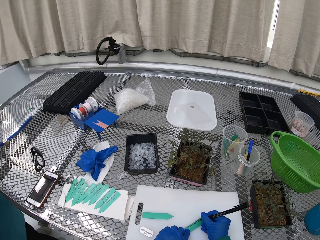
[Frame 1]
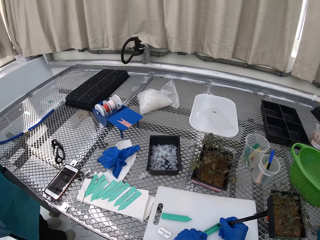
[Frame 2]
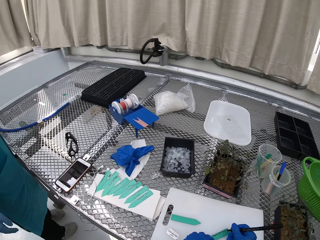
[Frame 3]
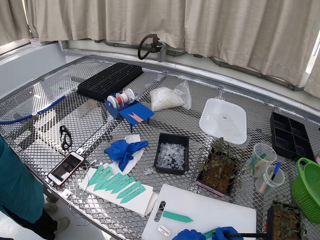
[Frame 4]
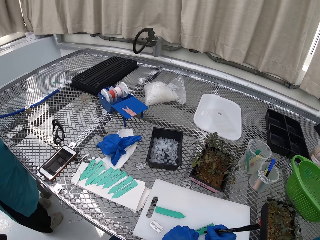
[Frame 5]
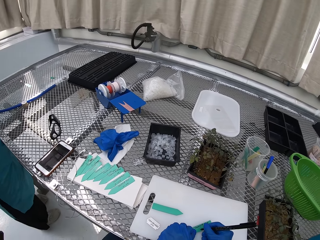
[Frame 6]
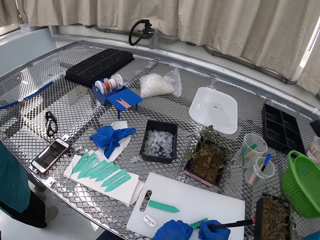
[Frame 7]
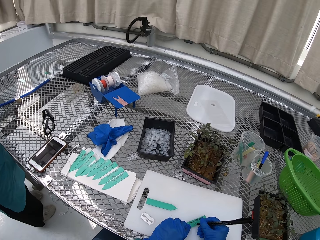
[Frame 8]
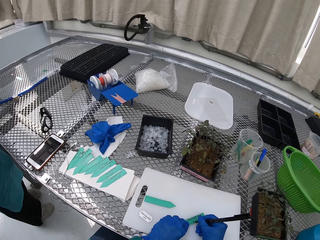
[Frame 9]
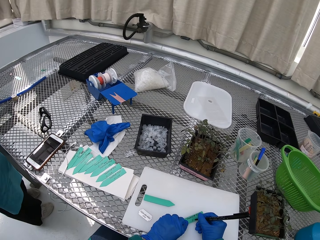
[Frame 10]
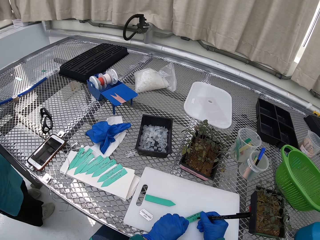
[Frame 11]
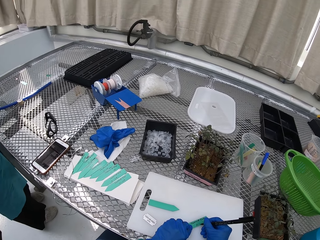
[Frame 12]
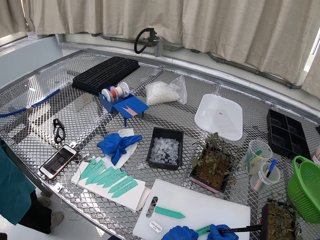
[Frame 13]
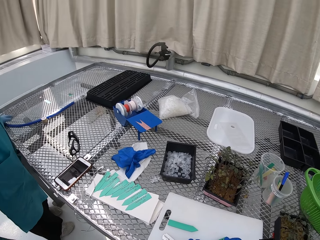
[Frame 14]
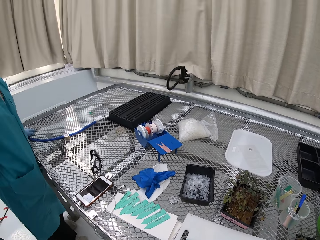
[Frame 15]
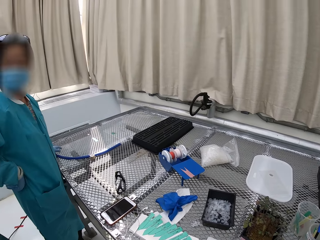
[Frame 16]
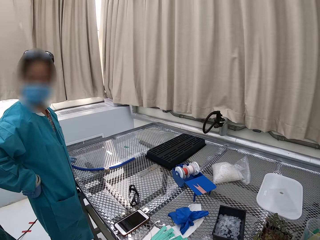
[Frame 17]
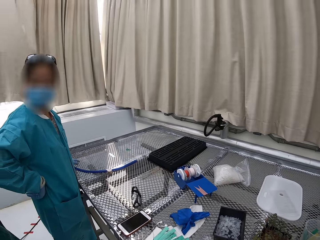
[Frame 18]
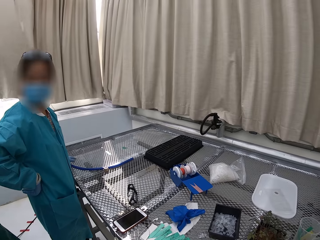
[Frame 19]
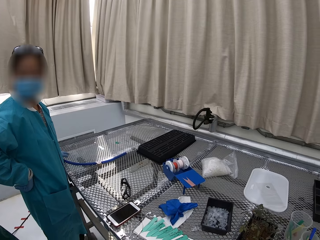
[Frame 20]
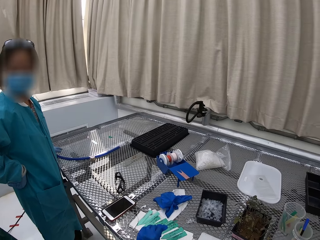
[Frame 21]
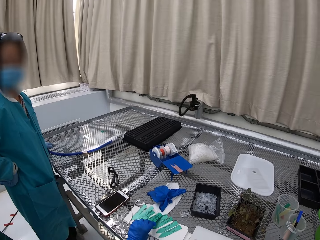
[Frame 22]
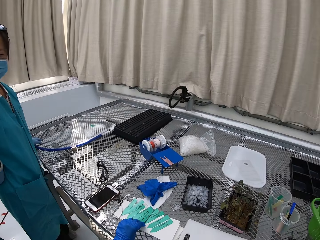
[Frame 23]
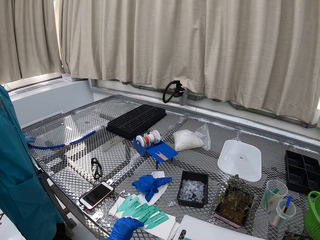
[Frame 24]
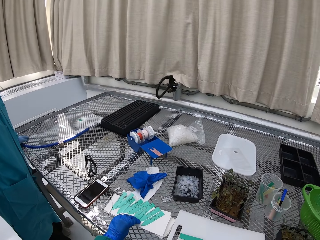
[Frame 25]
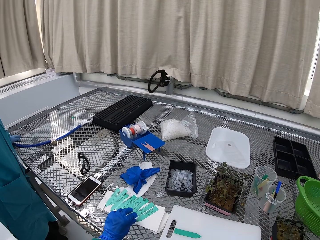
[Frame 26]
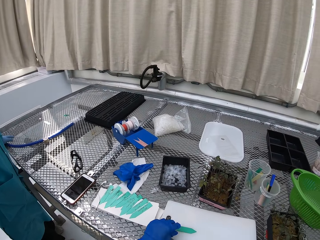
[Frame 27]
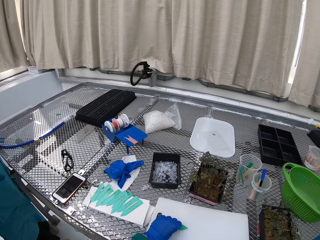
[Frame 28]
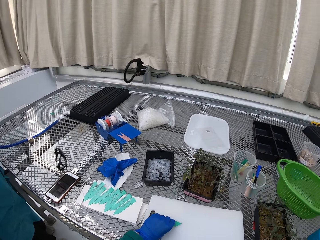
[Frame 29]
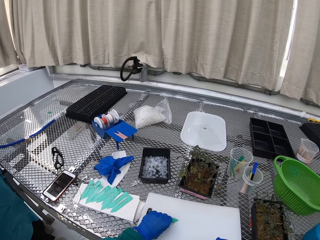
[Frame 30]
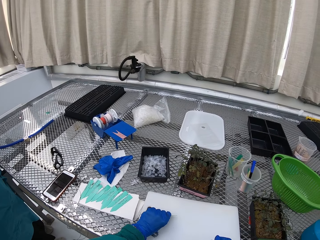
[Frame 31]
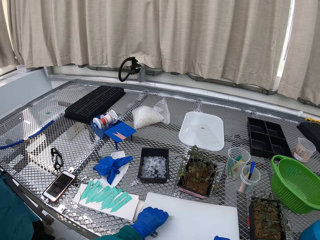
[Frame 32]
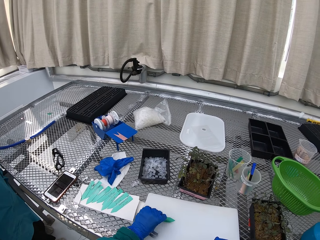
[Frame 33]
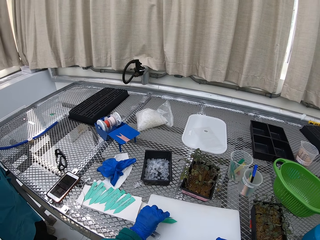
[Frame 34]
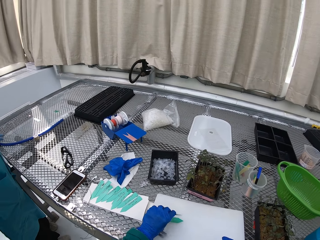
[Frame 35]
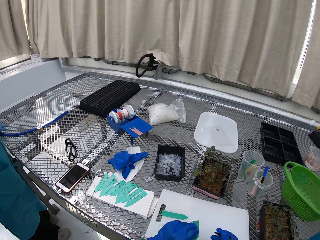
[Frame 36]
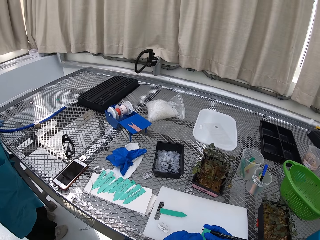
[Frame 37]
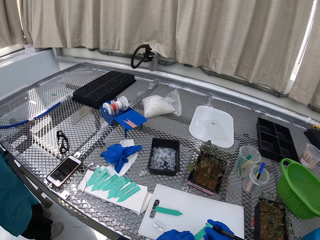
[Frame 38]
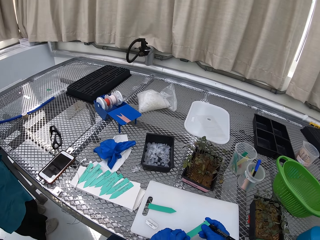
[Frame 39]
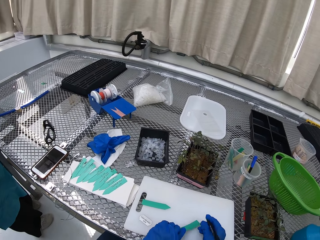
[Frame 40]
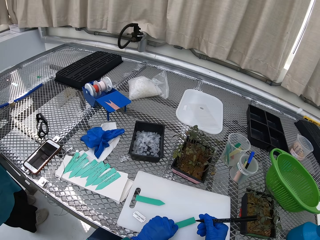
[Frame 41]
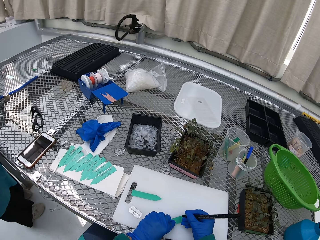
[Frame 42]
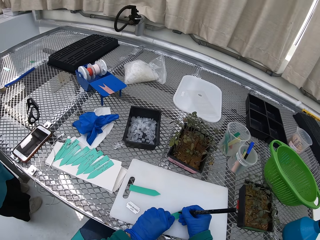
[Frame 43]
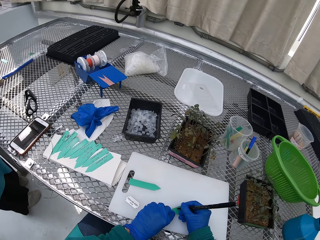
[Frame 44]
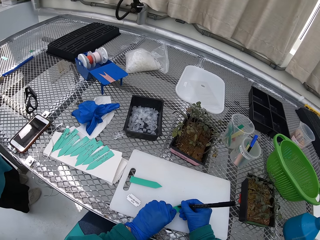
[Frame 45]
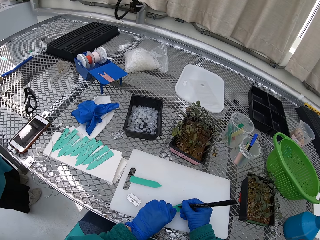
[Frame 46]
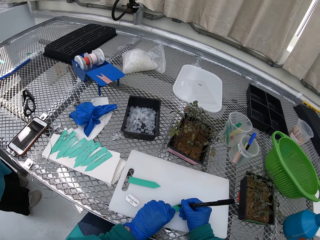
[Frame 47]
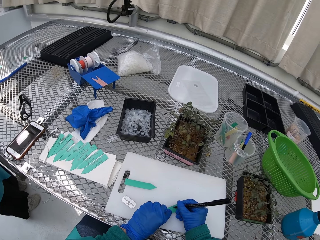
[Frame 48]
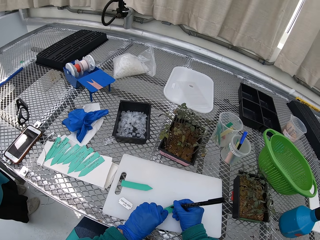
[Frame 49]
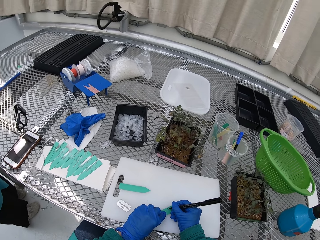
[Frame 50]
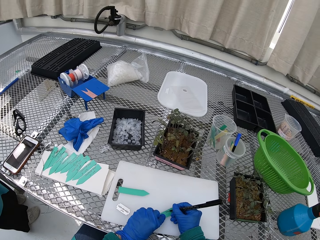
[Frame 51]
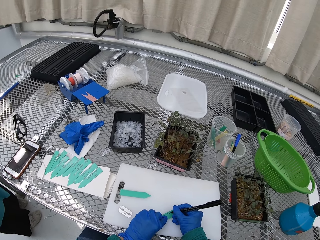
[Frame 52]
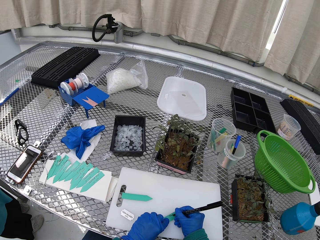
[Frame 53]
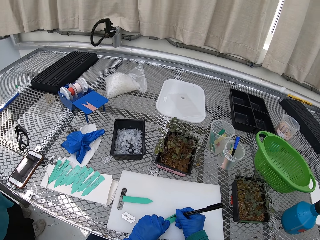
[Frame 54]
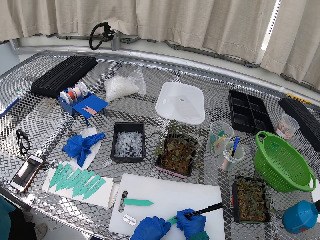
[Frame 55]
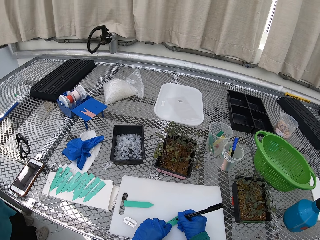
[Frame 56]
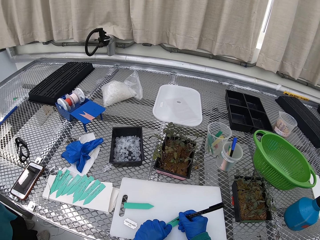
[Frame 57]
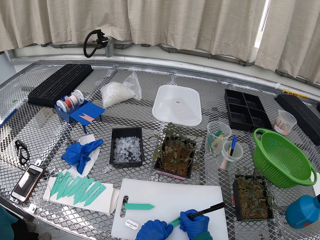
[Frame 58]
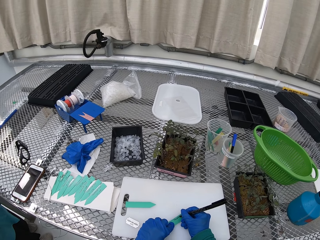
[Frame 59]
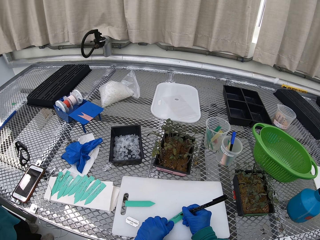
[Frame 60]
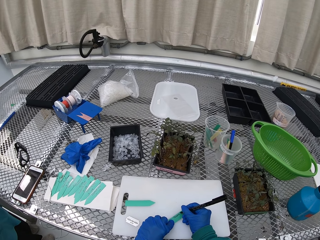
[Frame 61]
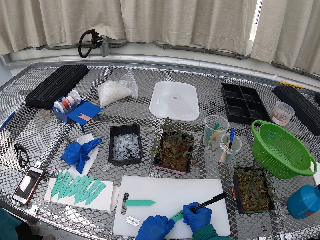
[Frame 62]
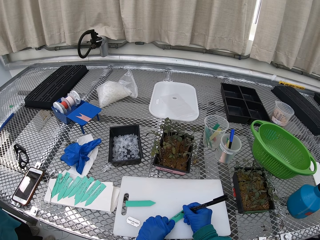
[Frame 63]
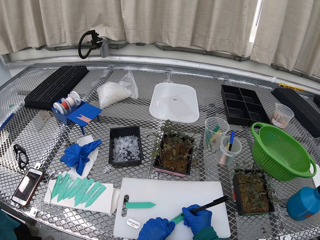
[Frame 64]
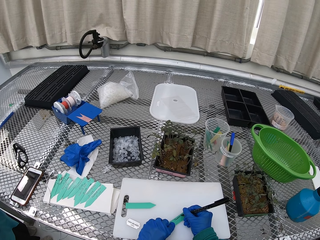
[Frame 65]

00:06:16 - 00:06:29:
A lady talks to the camera wearer. The camera wearer puts a labelling paper down with the rest. They pick up a label. They write on the label.

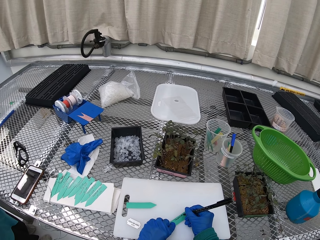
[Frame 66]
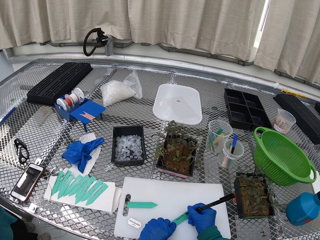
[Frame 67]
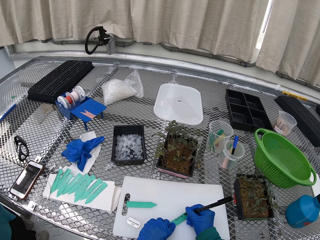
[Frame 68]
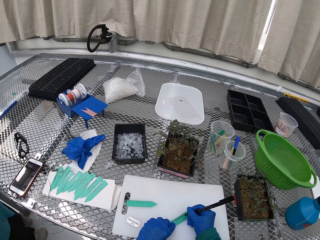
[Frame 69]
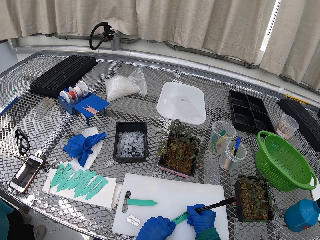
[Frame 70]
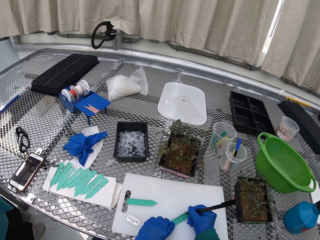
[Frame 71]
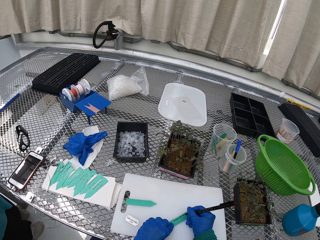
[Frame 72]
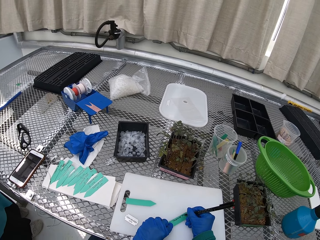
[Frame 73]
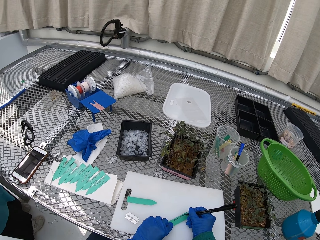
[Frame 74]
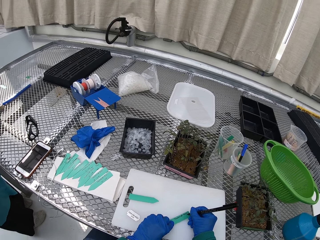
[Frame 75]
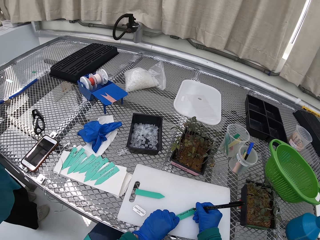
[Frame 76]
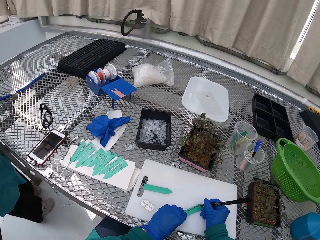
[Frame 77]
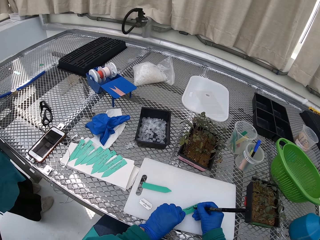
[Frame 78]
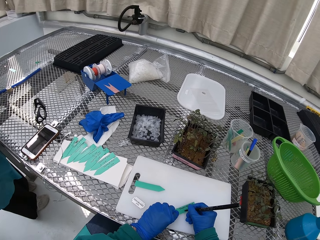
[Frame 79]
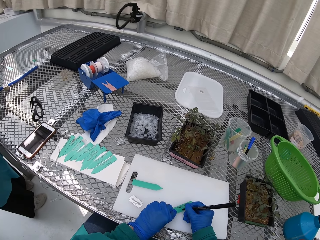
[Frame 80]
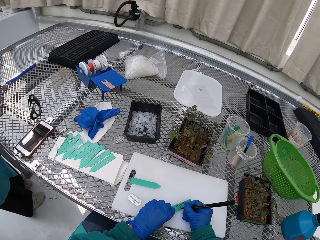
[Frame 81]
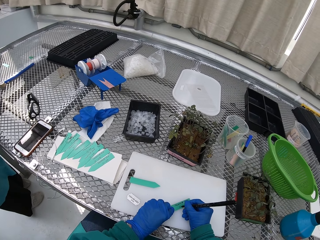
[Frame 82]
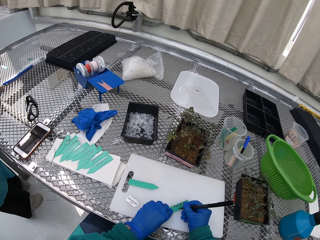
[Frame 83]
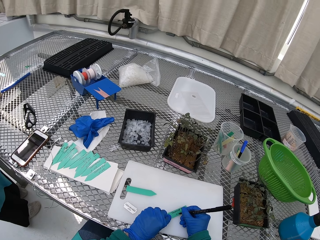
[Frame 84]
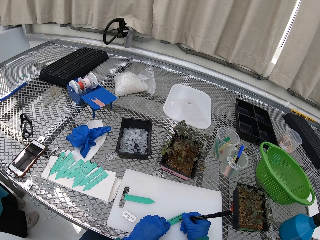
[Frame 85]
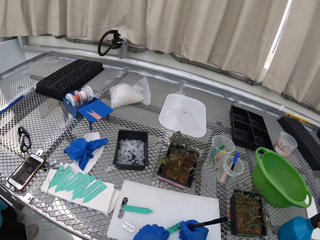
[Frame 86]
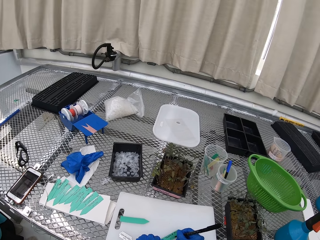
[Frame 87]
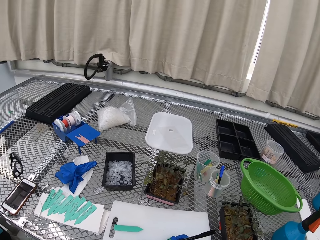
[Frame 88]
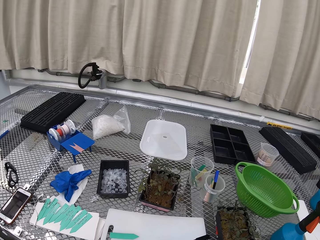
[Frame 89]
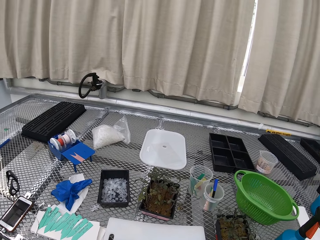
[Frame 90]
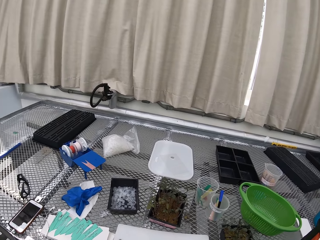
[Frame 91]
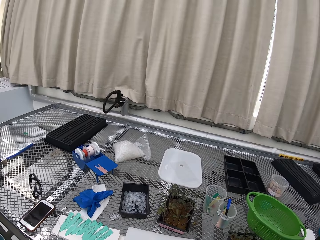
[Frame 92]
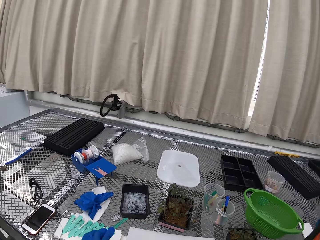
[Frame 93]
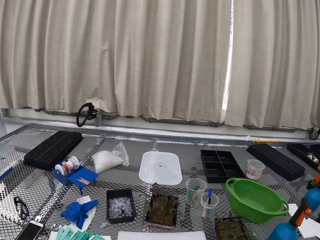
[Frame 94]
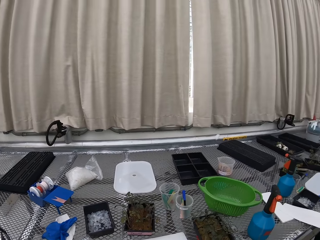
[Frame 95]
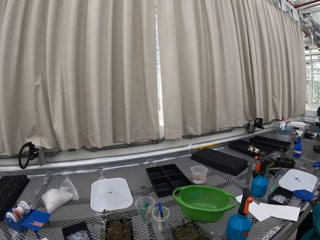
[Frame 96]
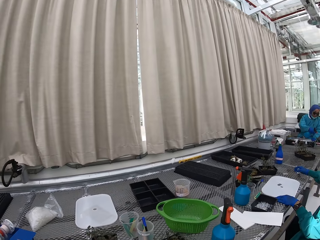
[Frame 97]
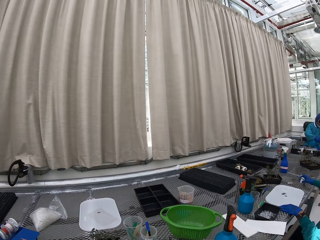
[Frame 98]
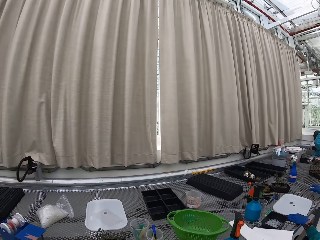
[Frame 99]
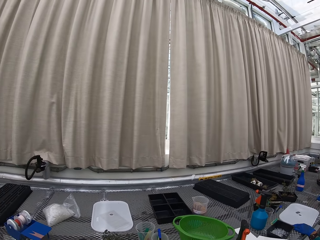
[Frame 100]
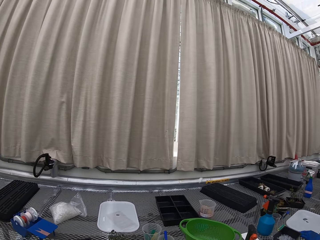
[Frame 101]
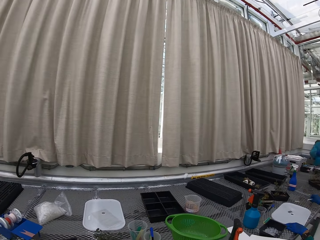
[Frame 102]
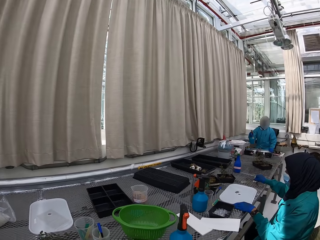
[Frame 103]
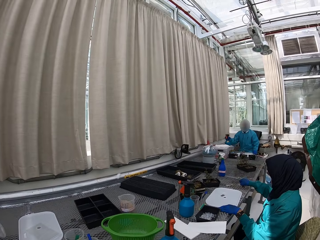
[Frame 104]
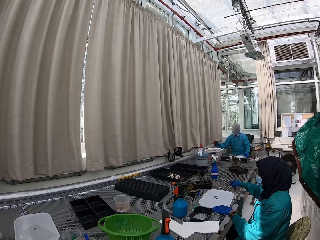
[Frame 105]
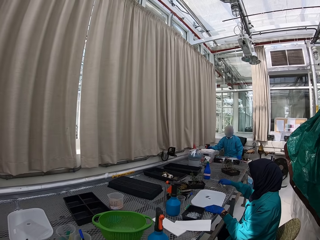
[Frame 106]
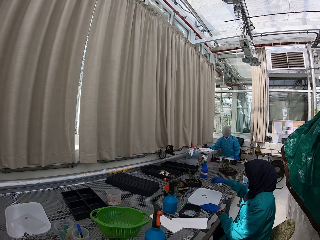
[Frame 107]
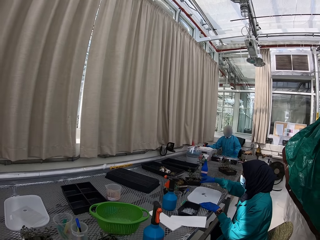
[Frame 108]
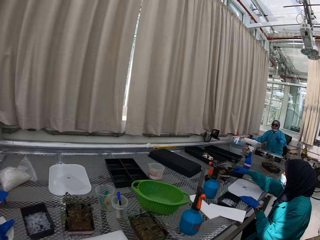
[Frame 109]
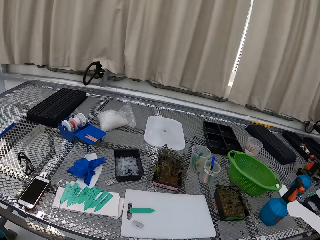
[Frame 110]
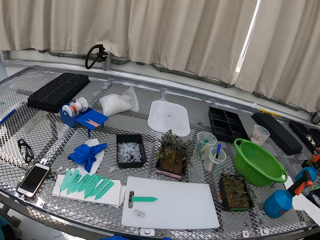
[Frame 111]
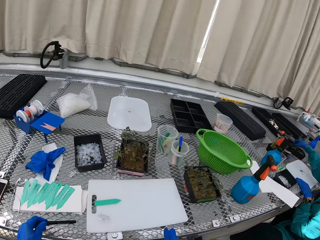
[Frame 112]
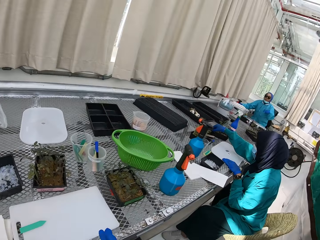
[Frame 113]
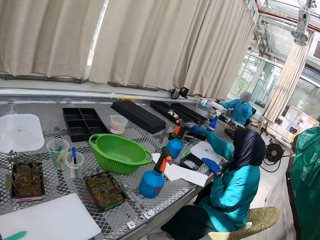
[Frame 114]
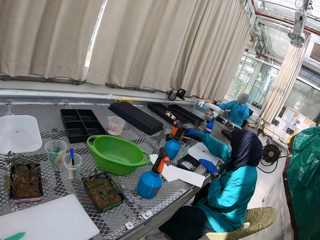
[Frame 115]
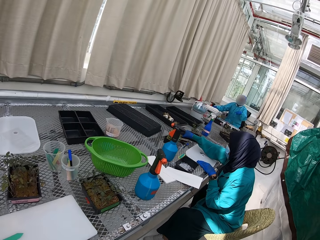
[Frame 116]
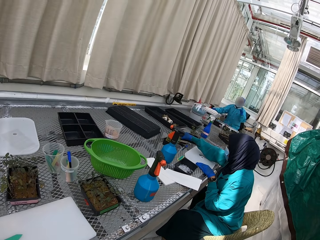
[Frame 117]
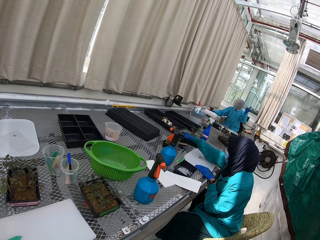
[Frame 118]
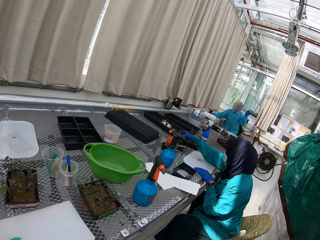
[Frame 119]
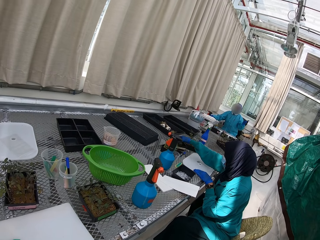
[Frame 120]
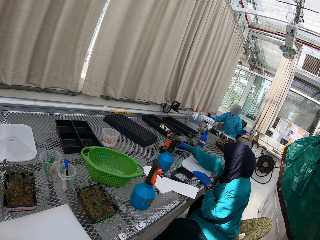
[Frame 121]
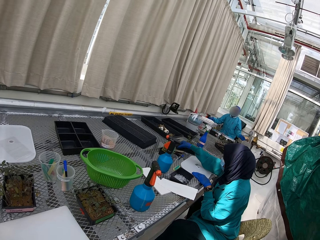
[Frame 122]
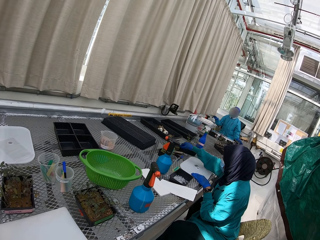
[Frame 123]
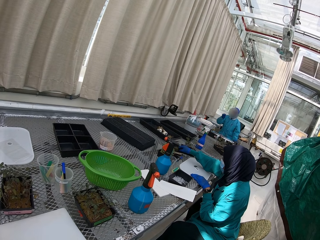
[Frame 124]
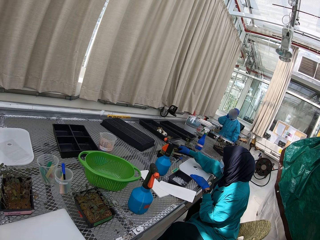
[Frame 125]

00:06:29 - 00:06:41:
The camera wearer looks around.
